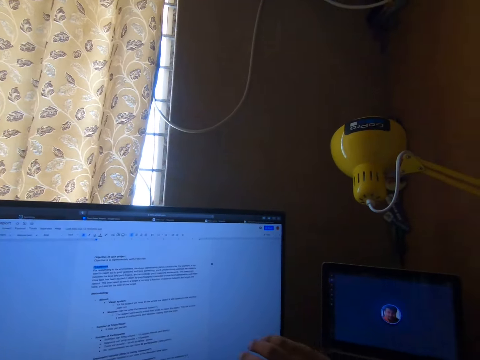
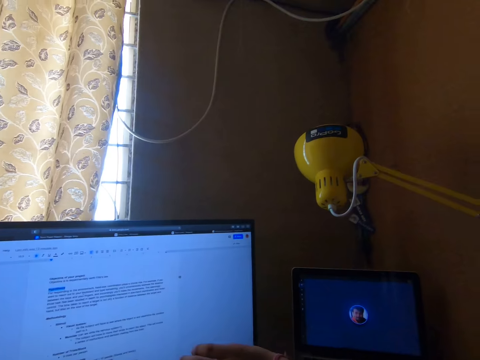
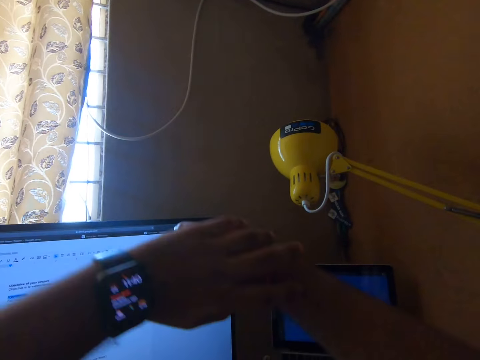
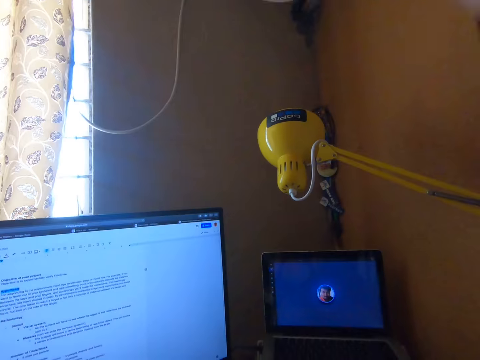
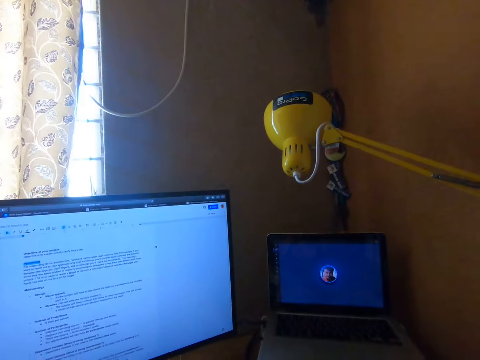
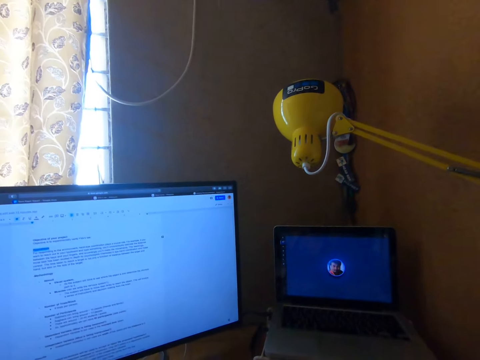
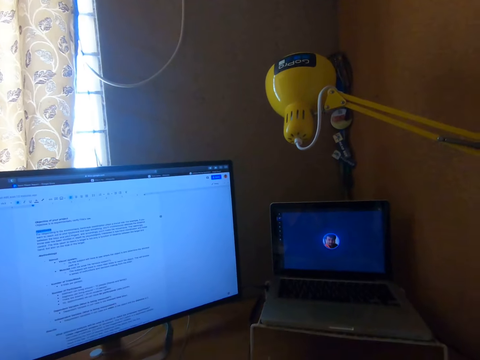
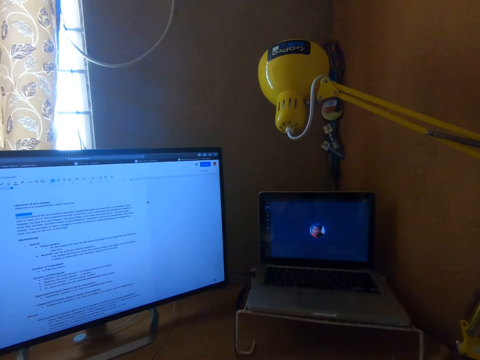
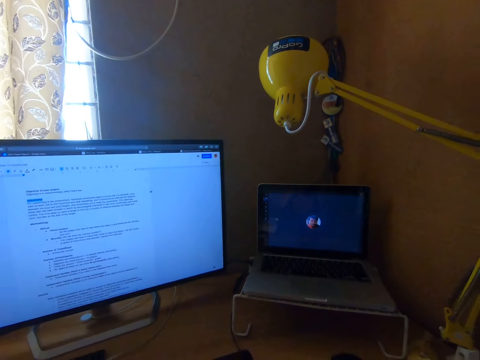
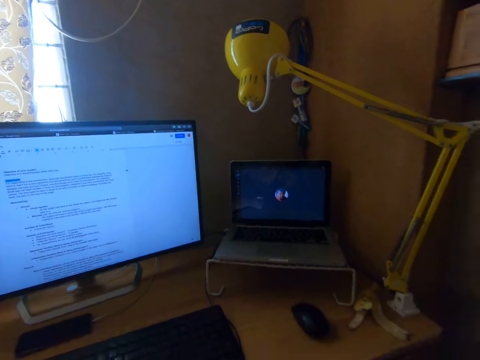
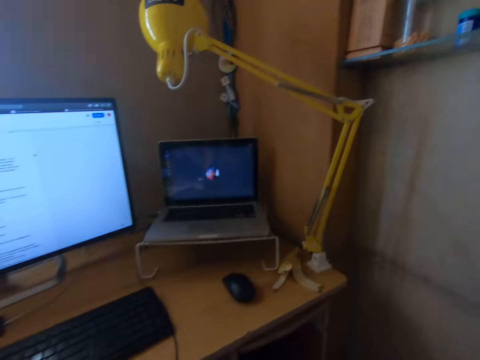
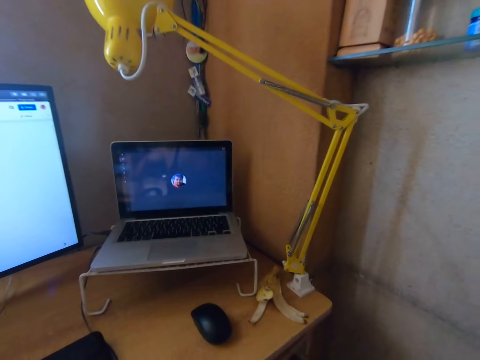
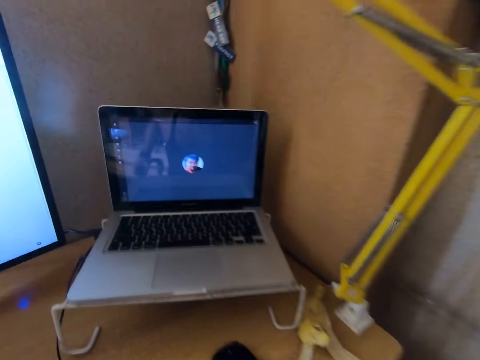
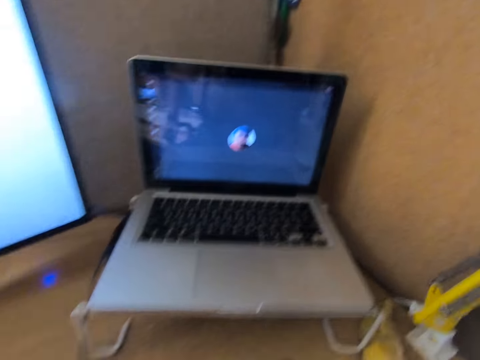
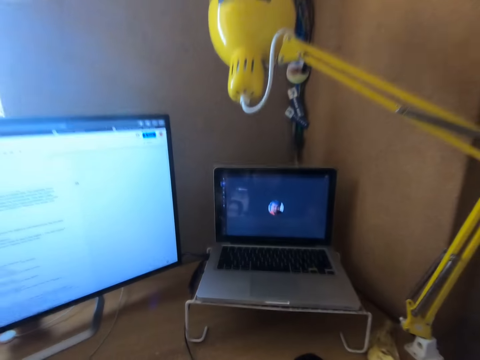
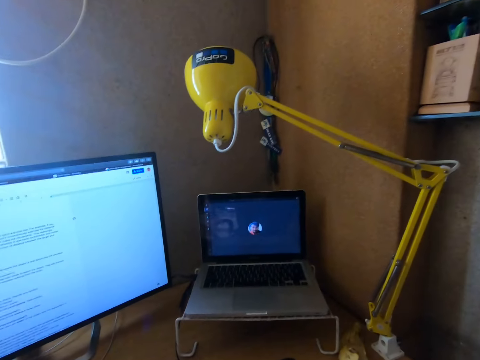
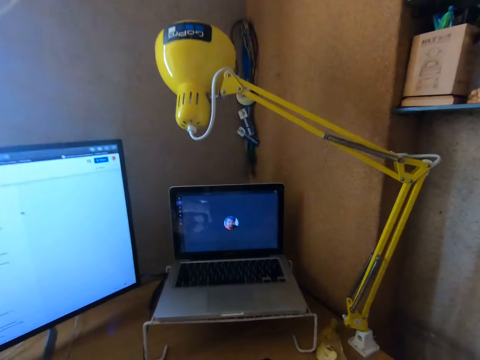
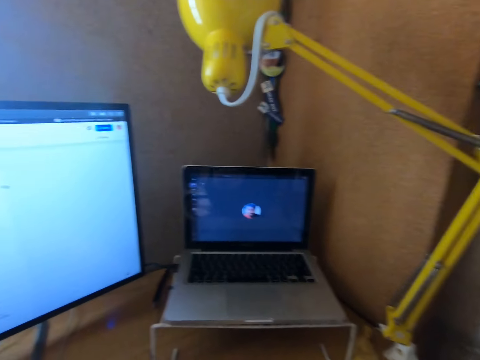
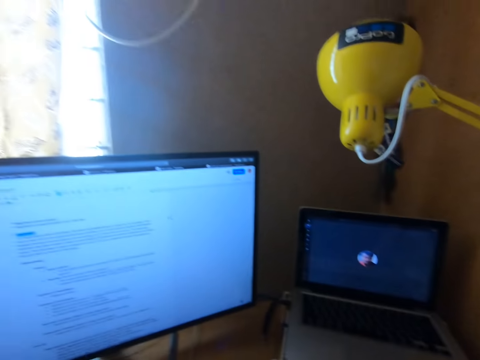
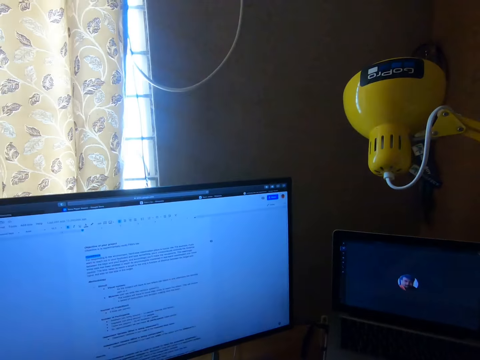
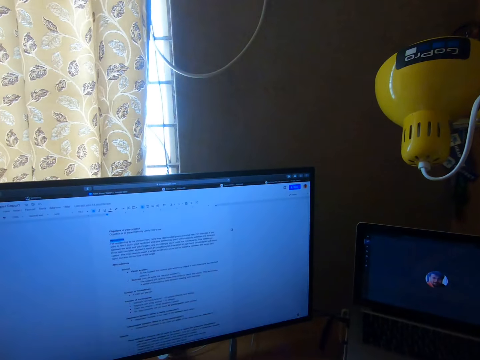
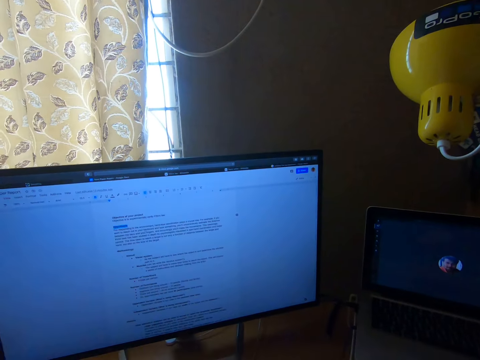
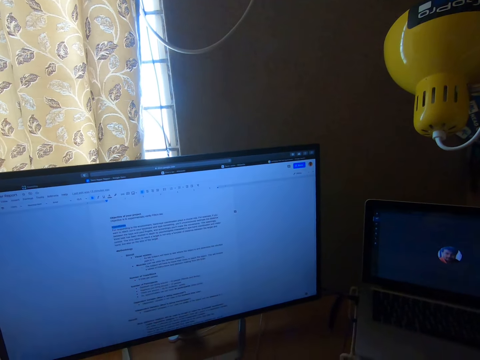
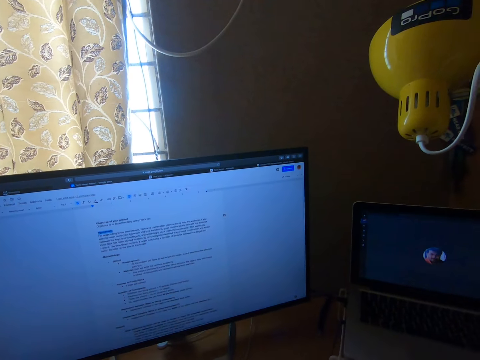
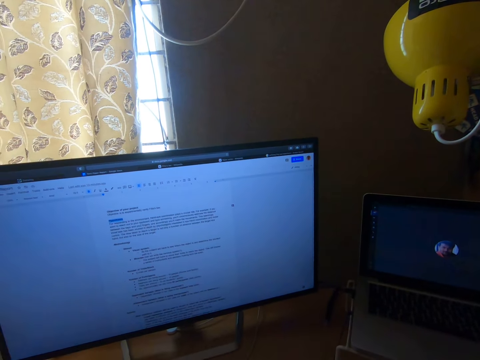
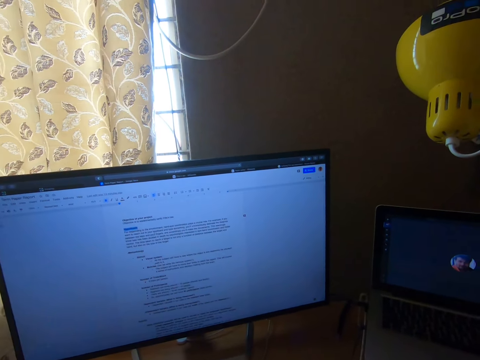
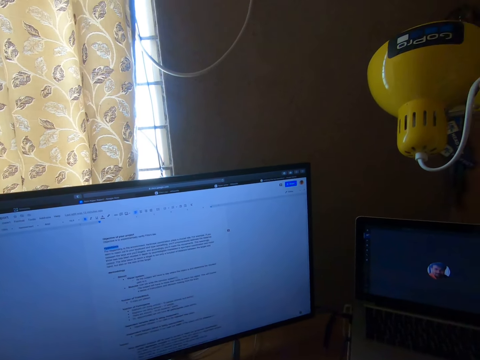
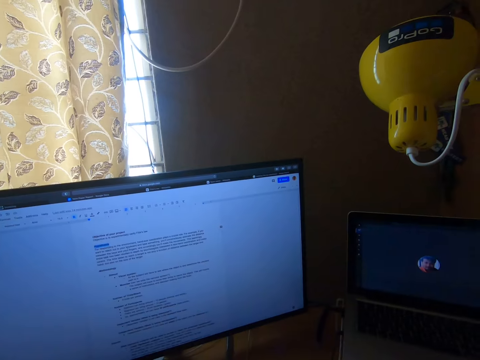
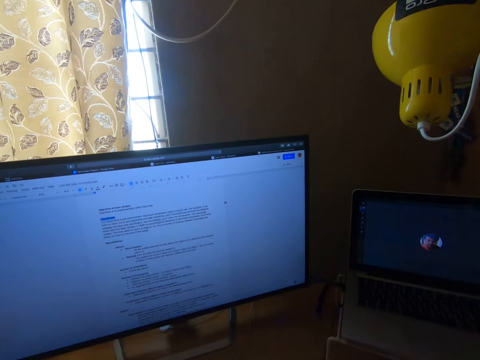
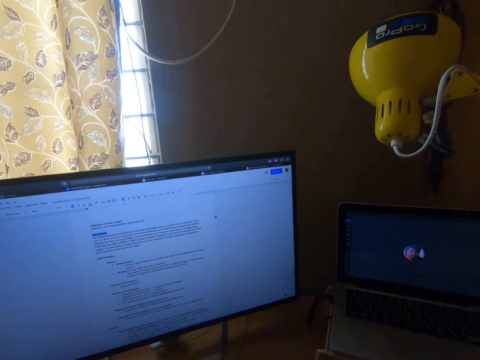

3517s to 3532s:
The camera wearer lifts his hands to something. He stares at the monitor. He stares at a laptop. He drops his hand down and looks at the laptop closely. He adjusts his chair. He stares at the laptop.

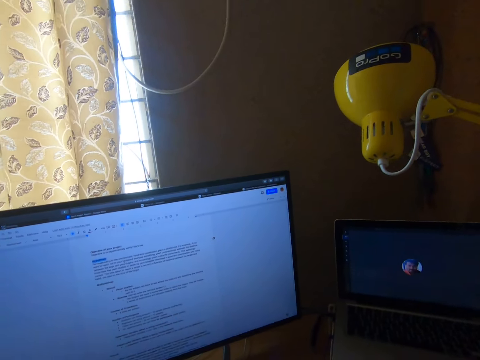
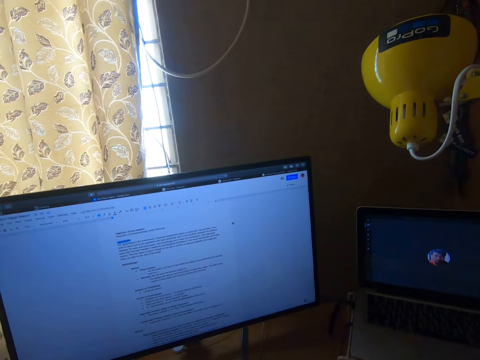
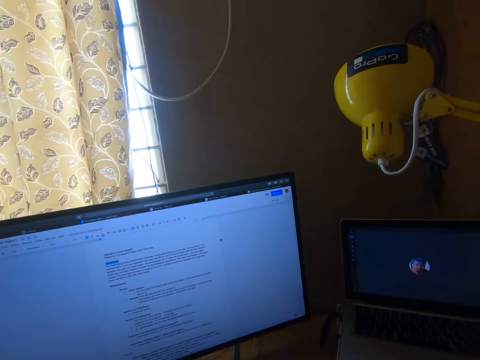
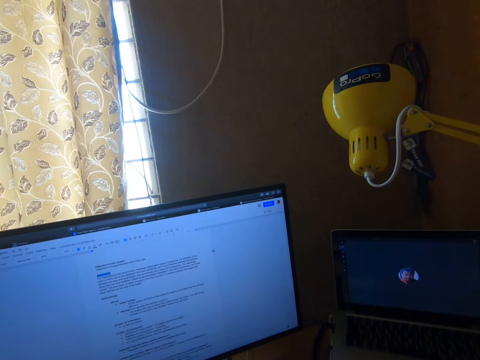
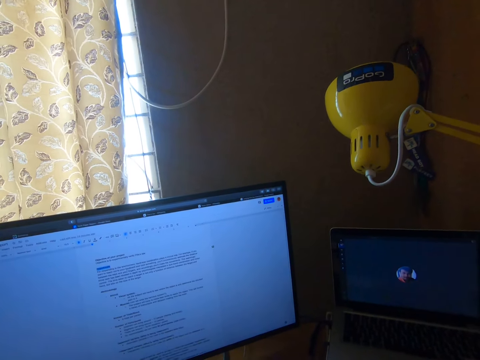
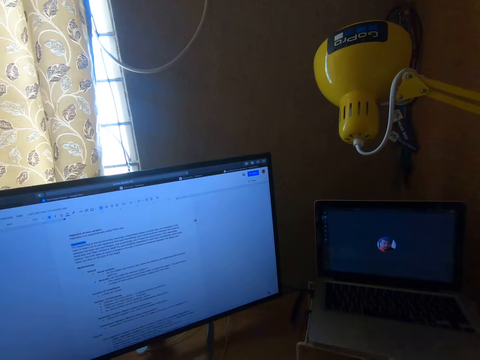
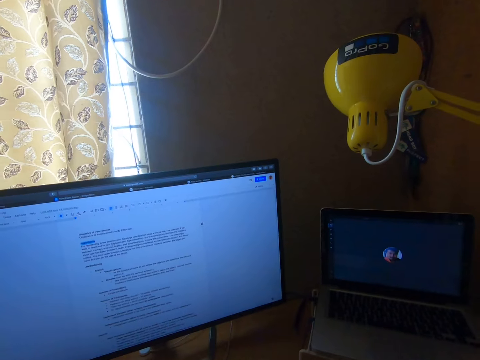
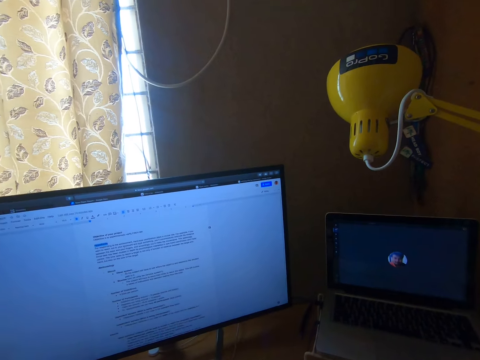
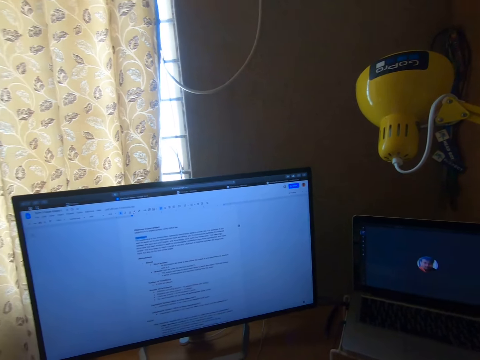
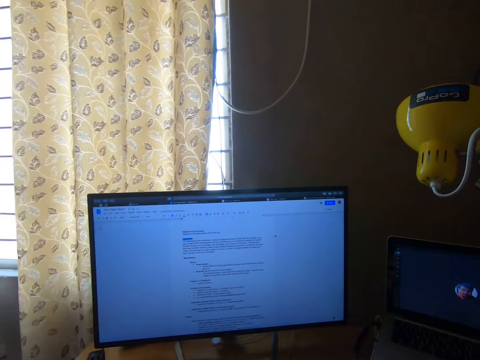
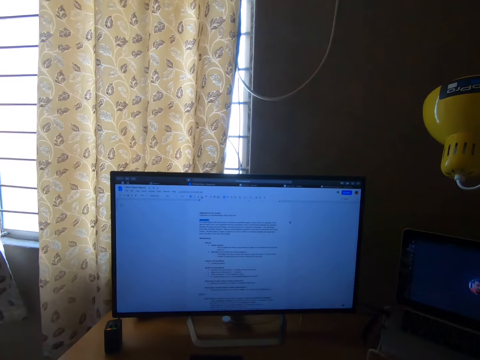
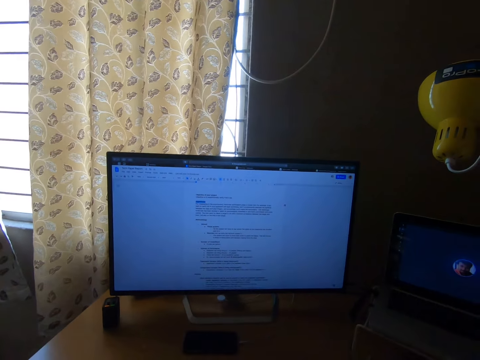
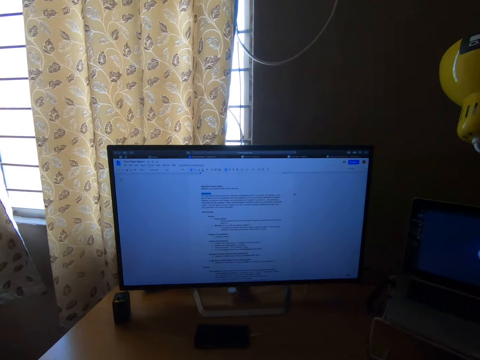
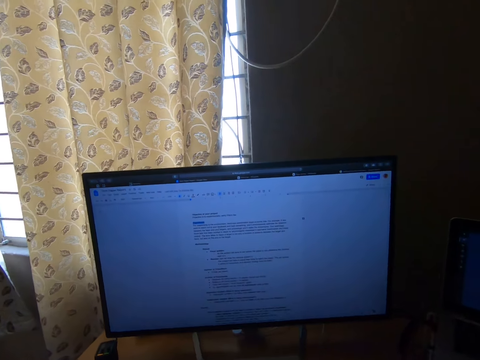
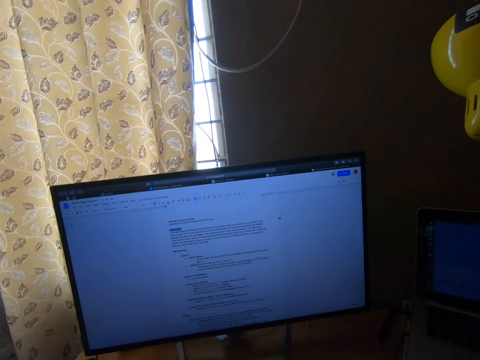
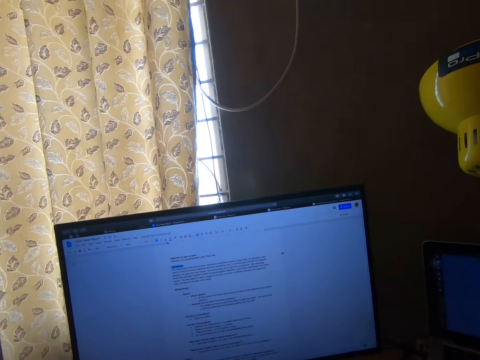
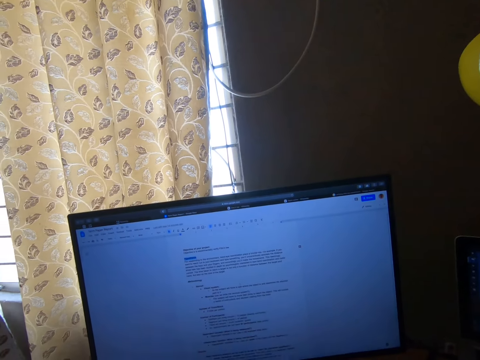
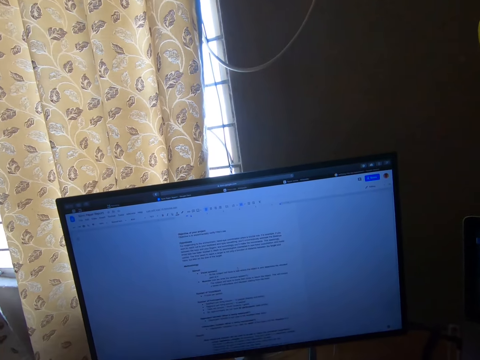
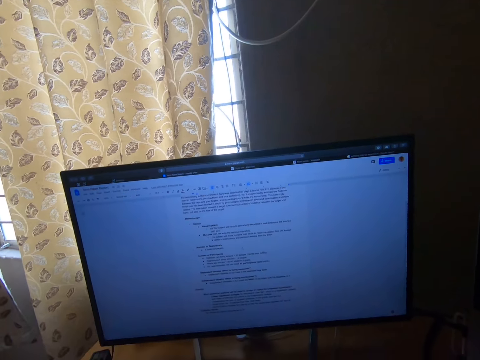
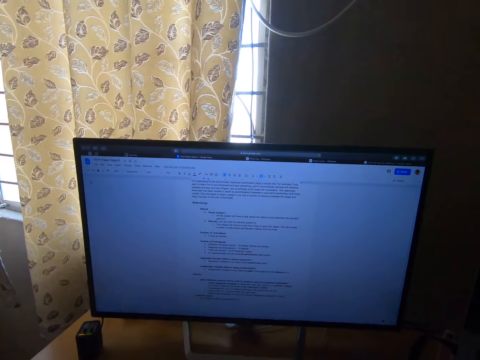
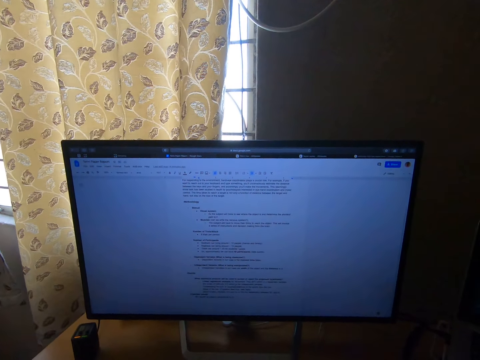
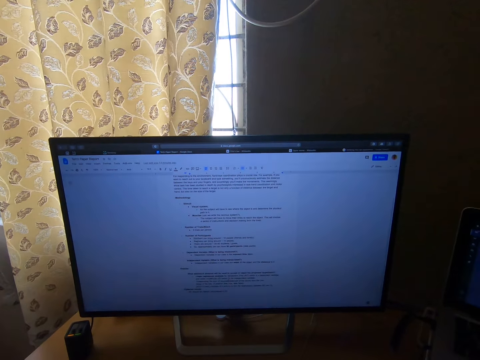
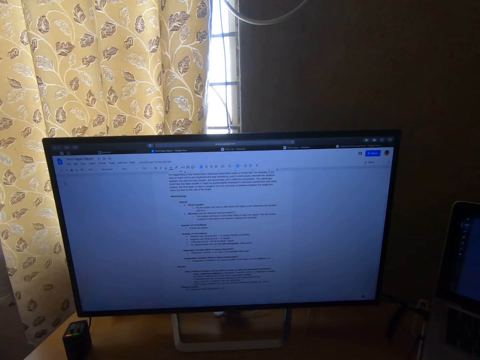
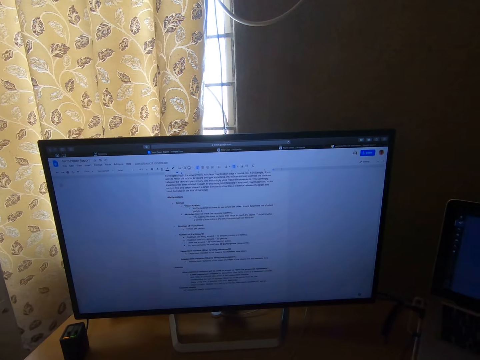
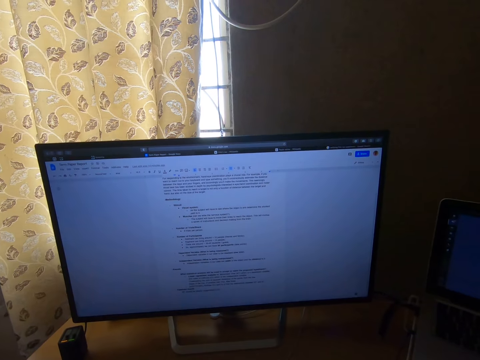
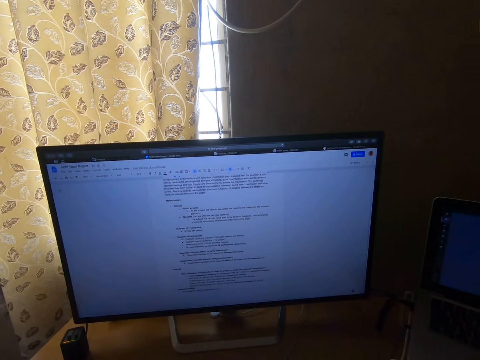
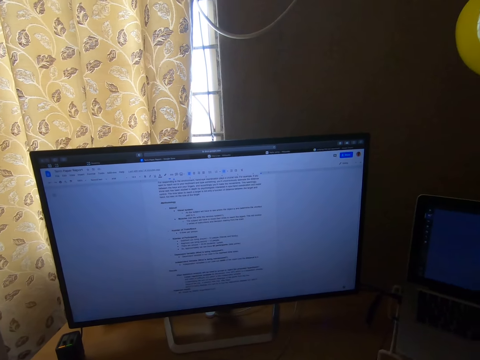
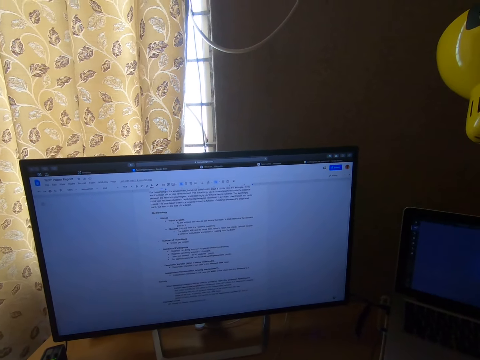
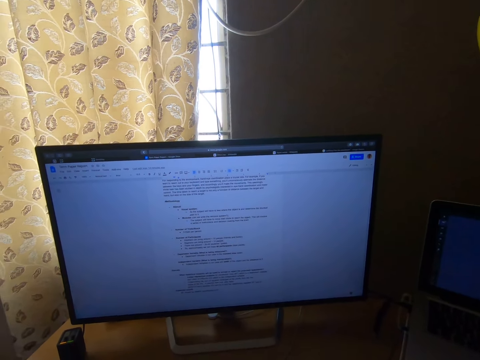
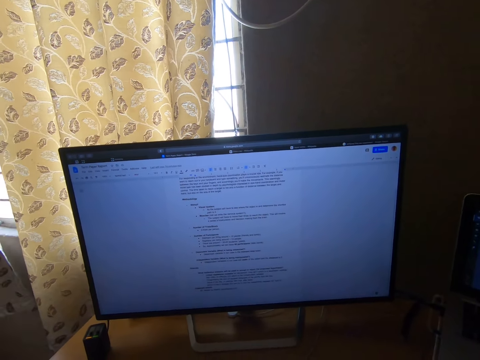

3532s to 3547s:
The camera wearer scrolls his computer. They click the mouse.
